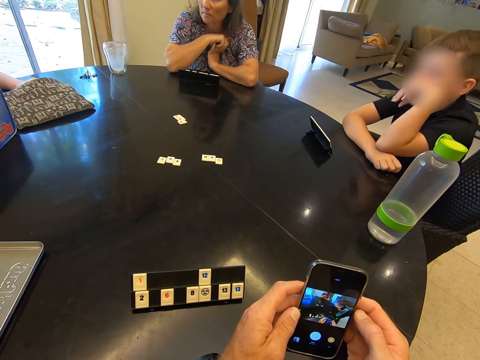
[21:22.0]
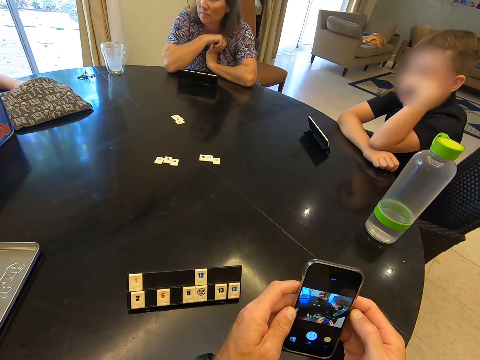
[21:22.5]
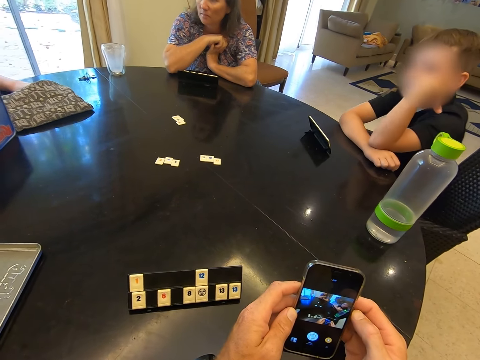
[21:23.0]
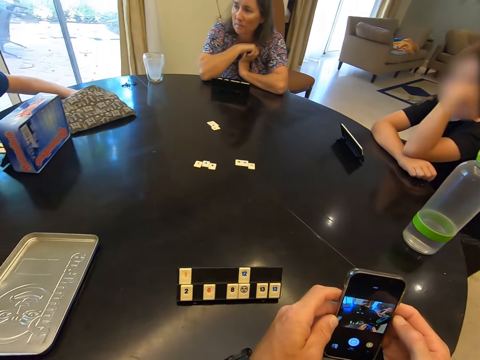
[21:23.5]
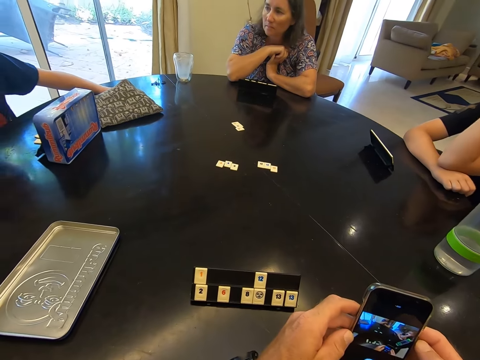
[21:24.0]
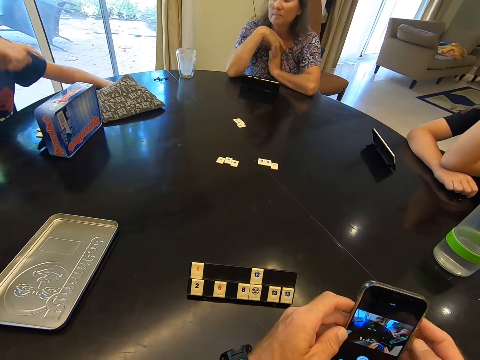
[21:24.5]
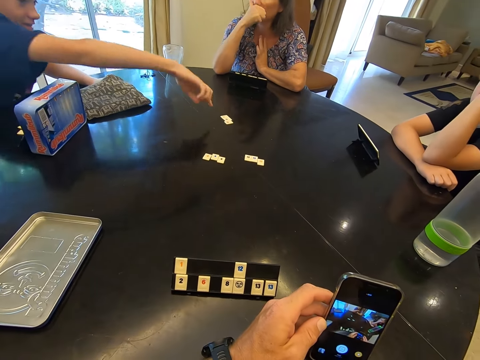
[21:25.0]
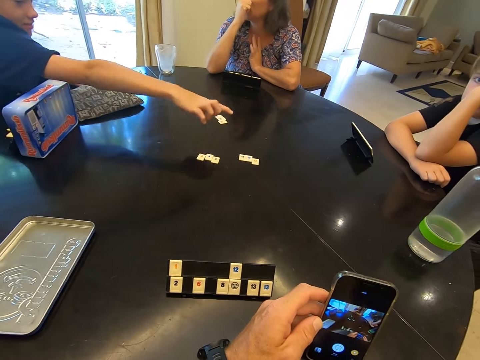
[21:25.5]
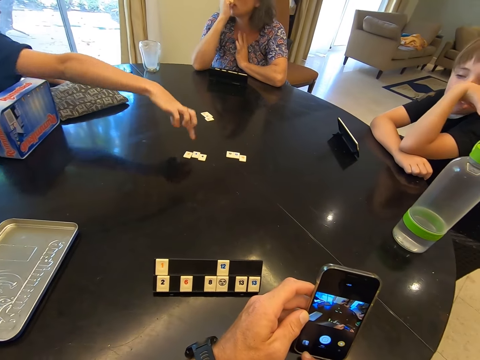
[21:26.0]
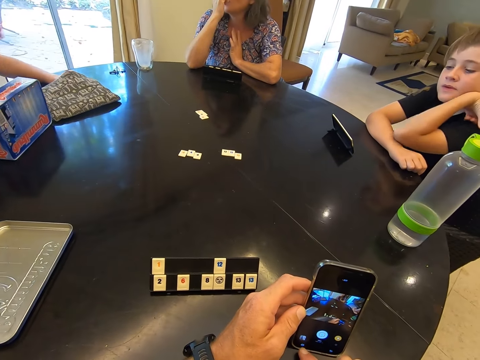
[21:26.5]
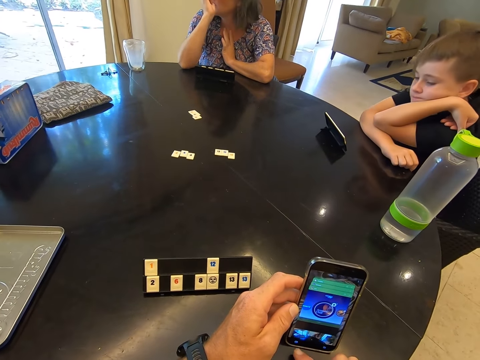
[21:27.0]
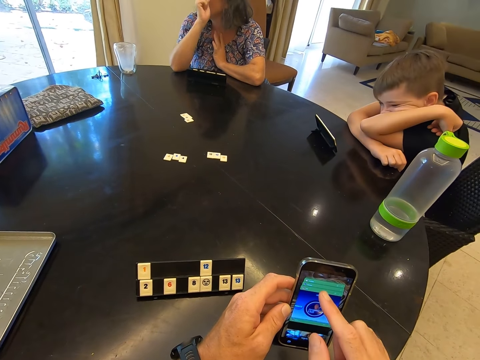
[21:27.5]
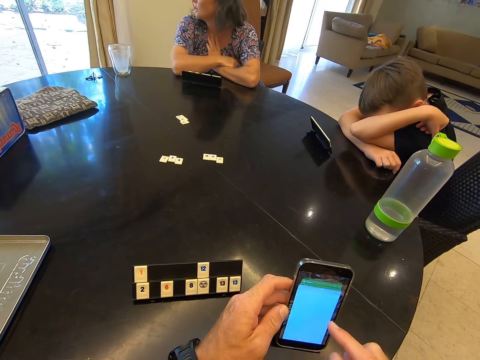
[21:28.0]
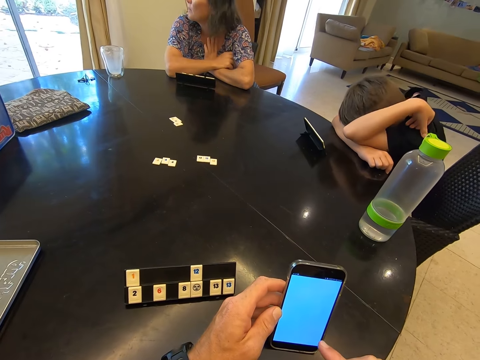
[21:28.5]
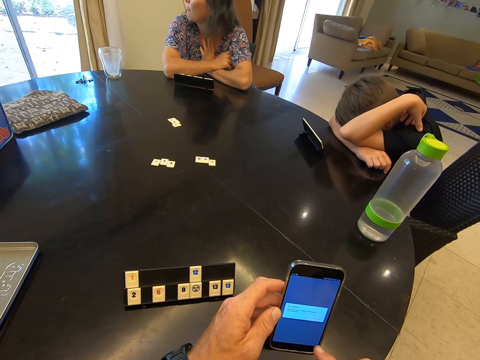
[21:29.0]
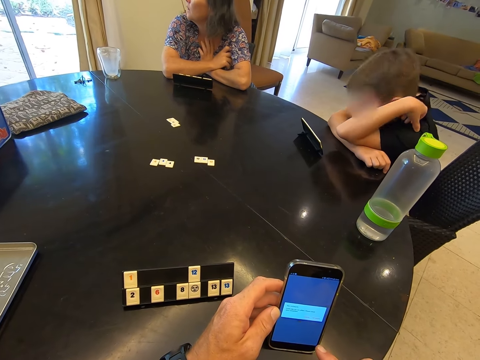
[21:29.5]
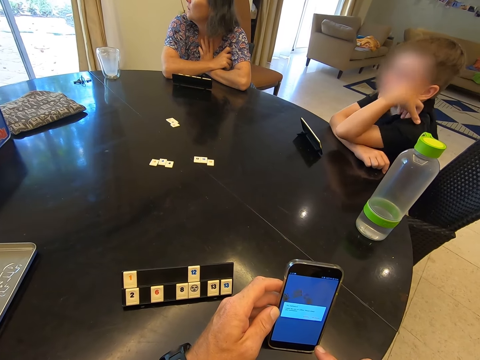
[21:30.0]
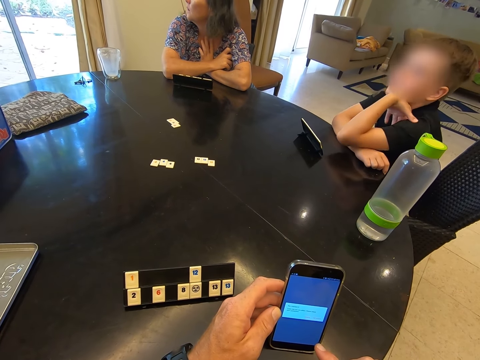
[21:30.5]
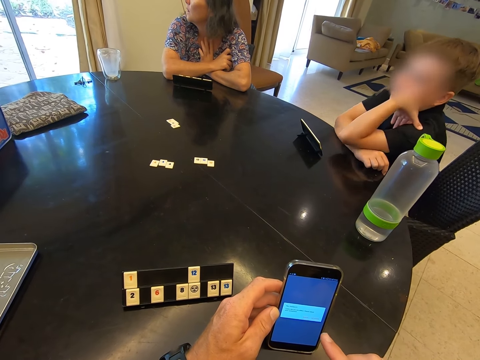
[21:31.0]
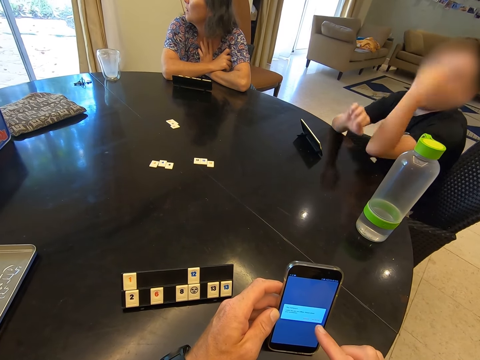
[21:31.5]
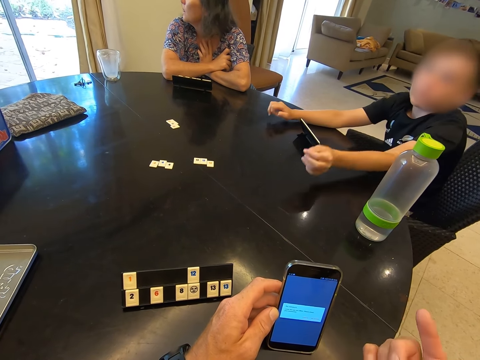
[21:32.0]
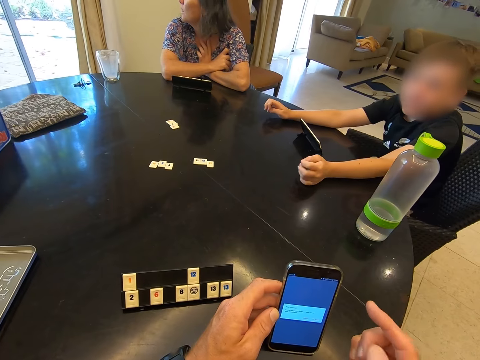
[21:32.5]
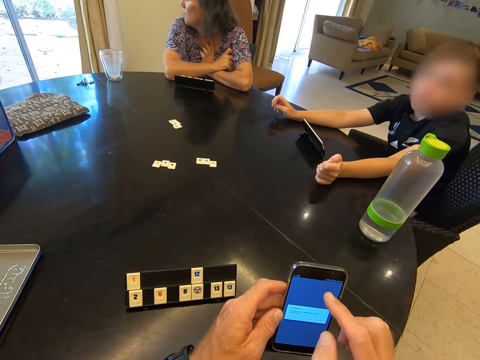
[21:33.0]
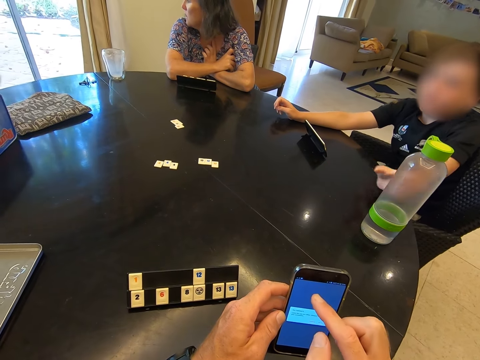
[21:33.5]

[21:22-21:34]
A child points at the tiles on the table. The camera wearer scrolls through the phone. Another child speaks.

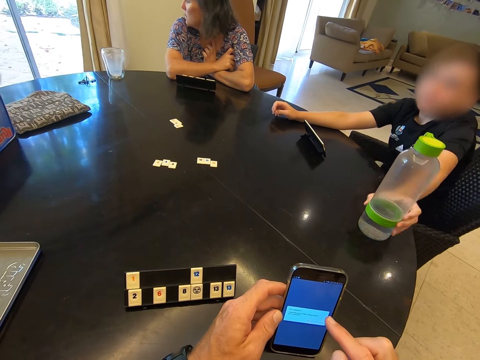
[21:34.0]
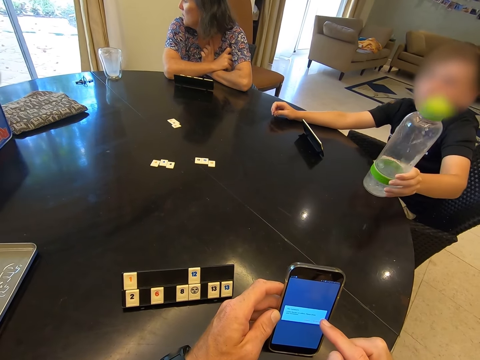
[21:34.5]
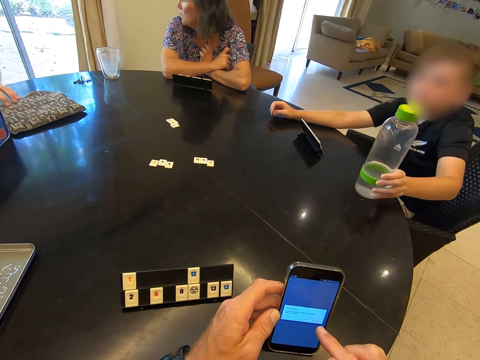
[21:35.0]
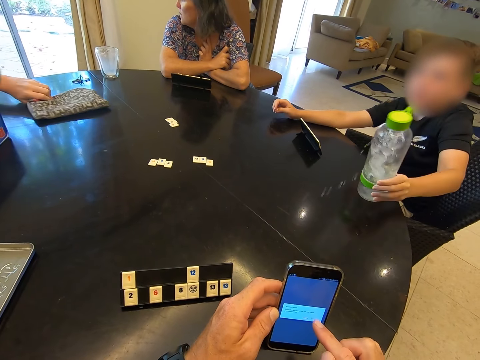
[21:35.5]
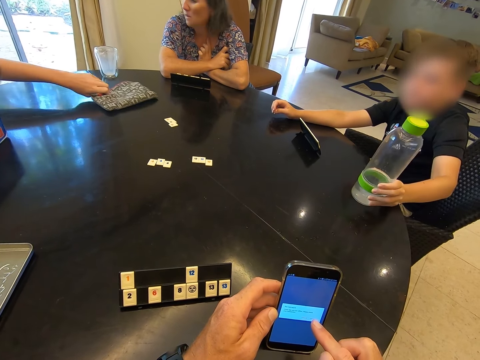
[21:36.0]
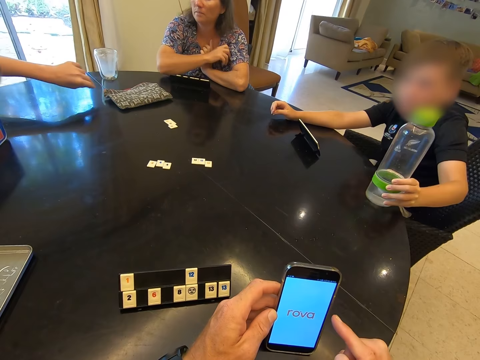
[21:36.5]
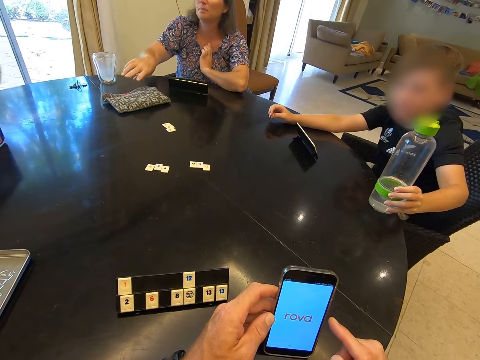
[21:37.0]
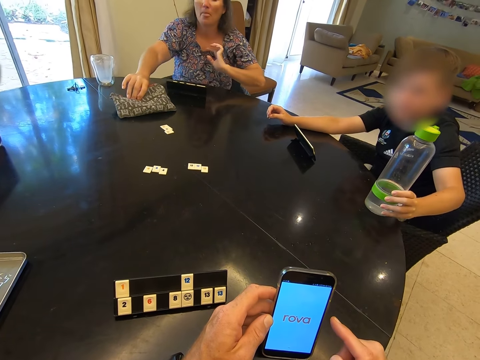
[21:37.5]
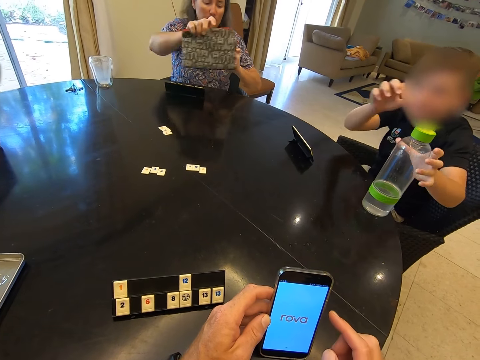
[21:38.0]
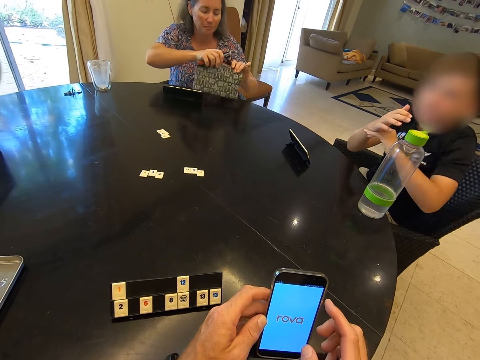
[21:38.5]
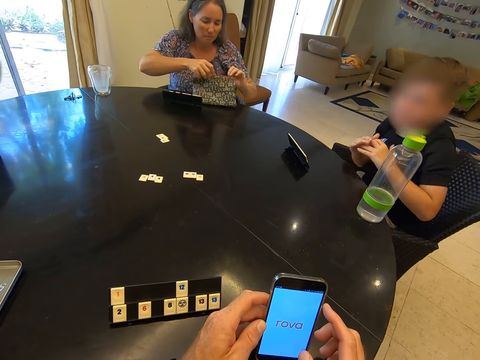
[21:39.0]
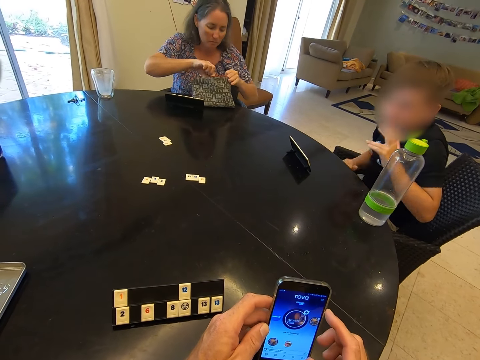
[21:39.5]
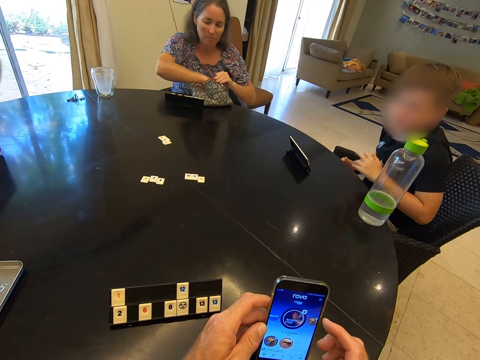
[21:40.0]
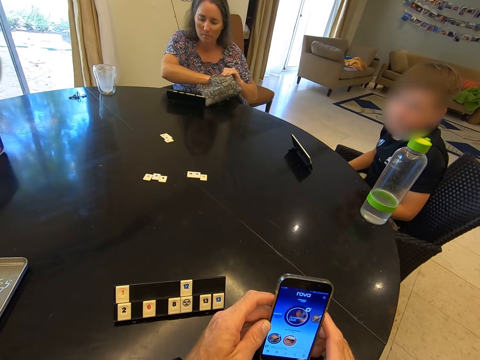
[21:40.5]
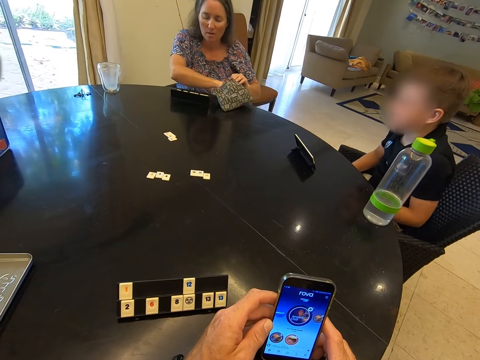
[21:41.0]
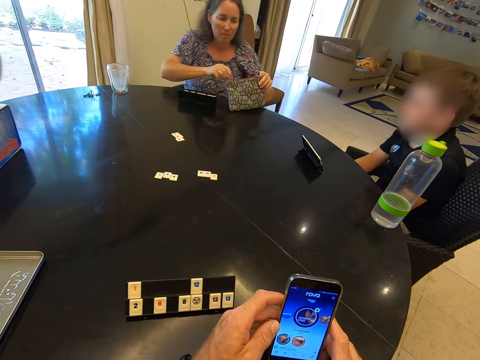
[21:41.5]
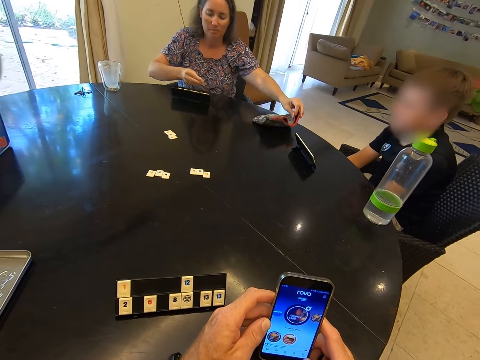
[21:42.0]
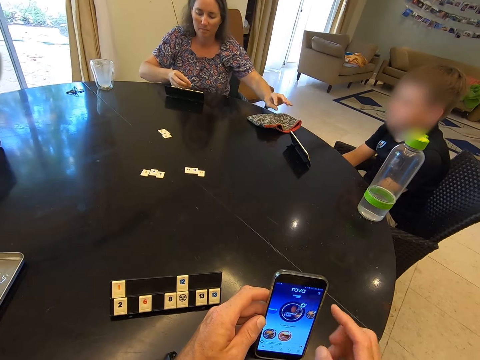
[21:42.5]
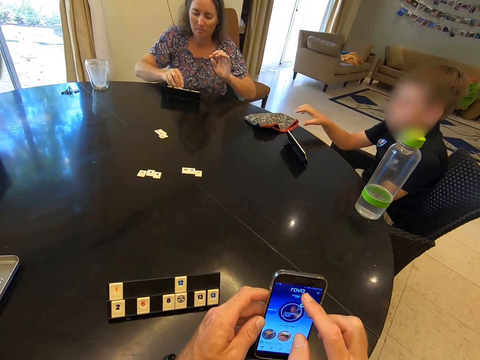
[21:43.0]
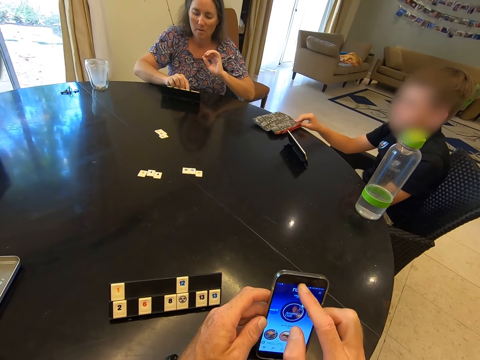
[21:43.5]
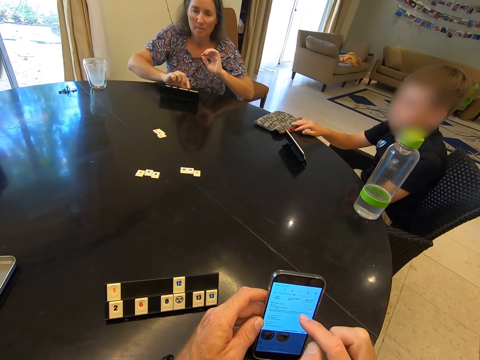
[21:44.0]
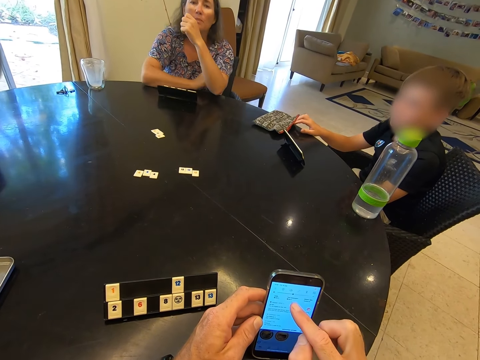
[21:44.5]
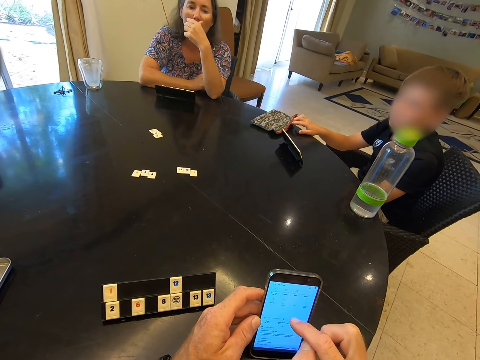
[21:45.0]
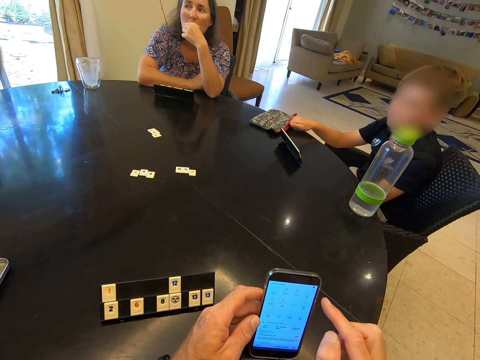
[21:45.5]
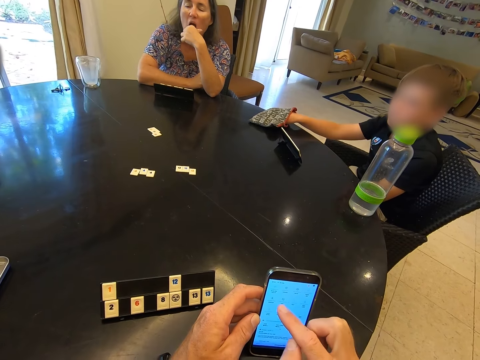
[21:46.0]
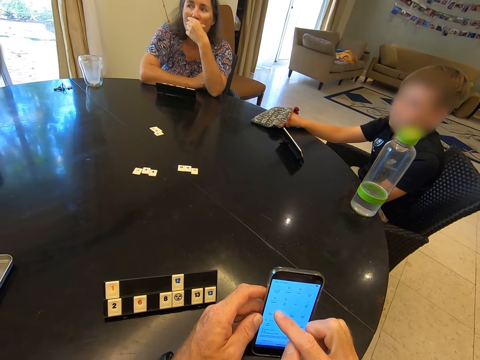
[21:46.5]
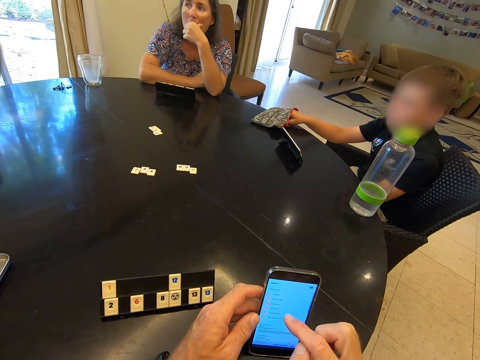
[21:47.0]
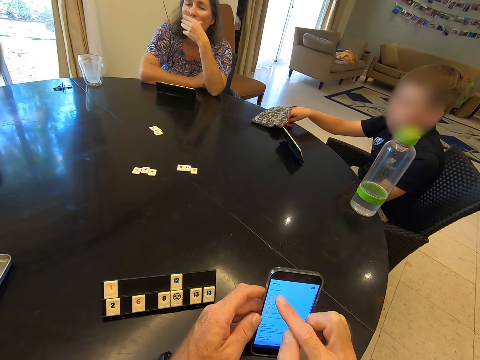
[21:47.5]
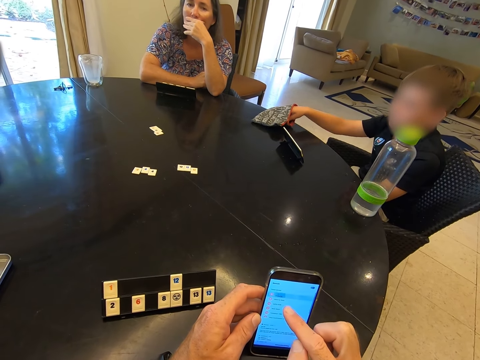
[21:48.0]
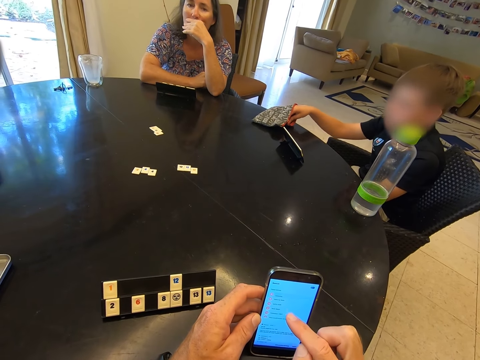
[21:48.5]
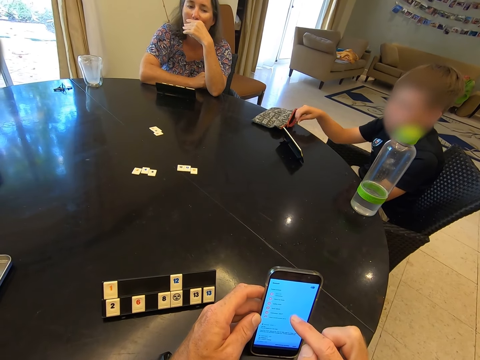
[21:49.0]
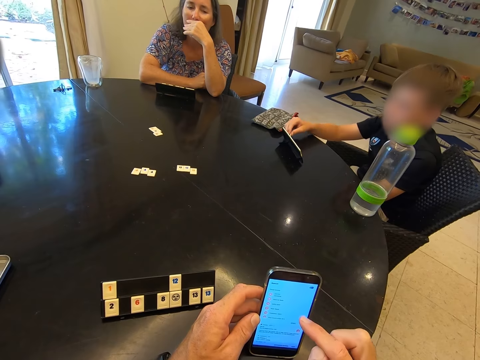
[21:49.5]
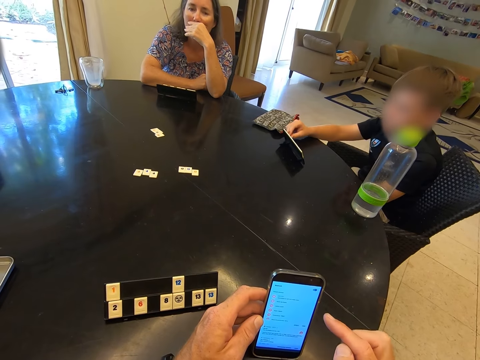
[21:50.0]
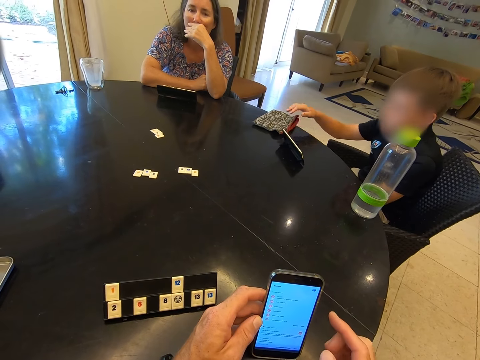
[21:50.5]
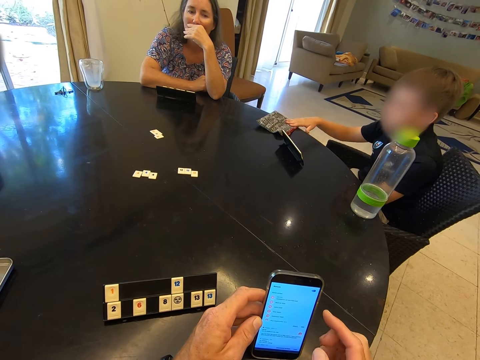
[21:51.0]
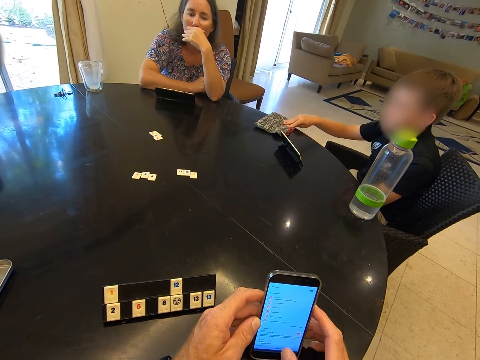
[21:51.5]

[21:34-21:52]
A child picks up a water bottle from the table and shakes the bottle. Another child pushes the bag of tiles on the table. A woman picks up the bag of tiles from the table. The first child places the bottle on the table. The woman takes a tile from the bag, places the bag on the table, and places the tile on a rack. The first child picks up a tile from the bag. The first child places the tile on the rack.
